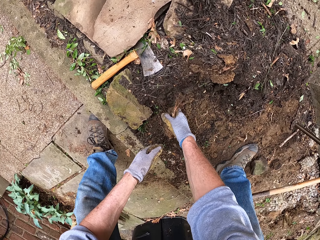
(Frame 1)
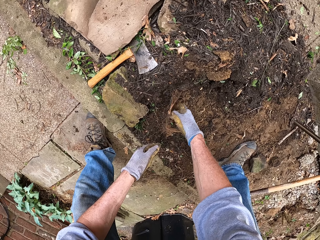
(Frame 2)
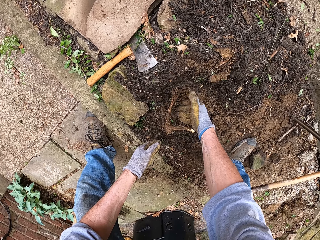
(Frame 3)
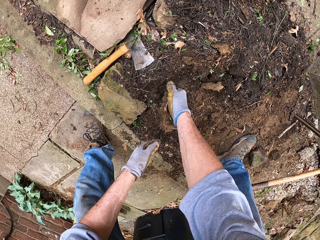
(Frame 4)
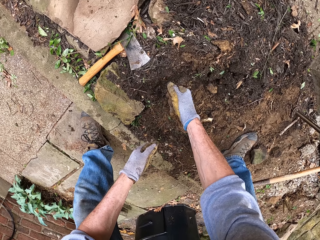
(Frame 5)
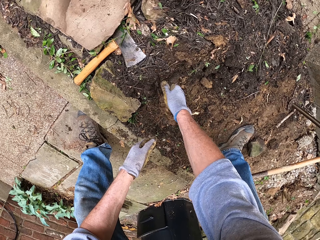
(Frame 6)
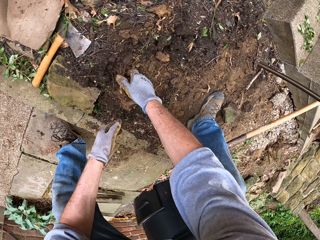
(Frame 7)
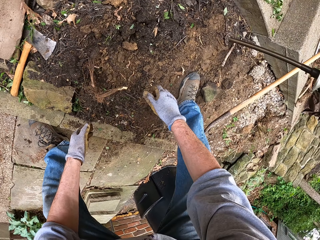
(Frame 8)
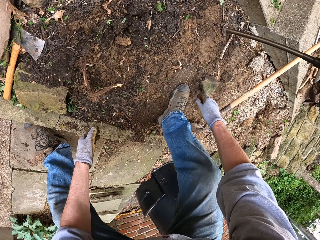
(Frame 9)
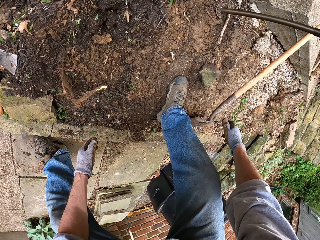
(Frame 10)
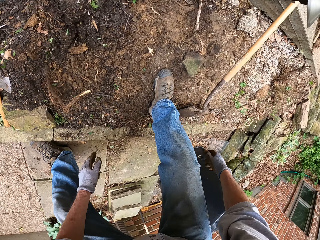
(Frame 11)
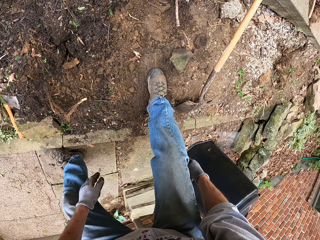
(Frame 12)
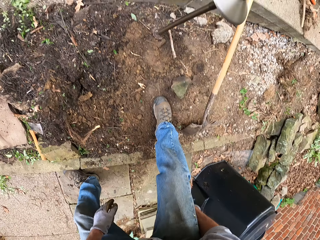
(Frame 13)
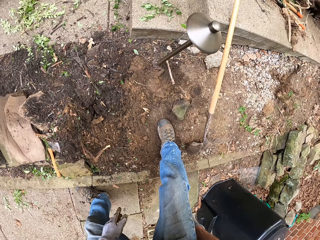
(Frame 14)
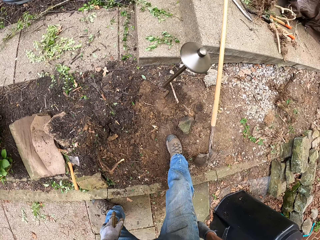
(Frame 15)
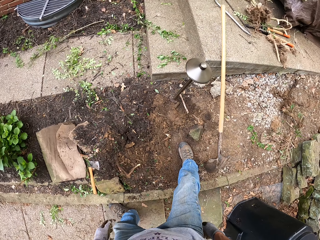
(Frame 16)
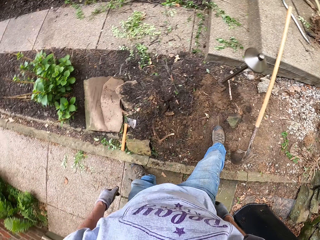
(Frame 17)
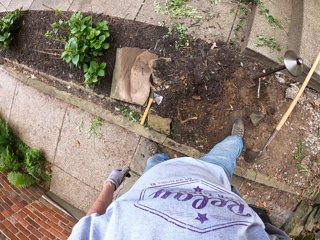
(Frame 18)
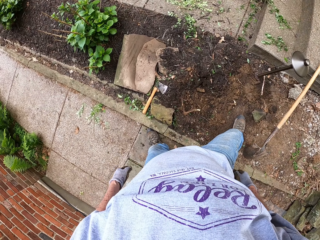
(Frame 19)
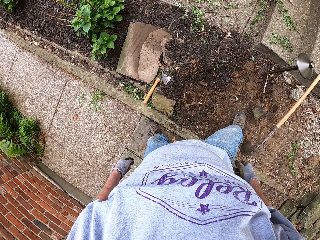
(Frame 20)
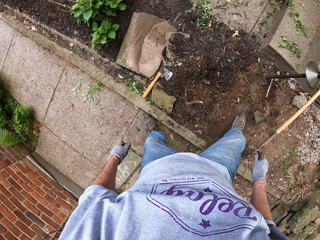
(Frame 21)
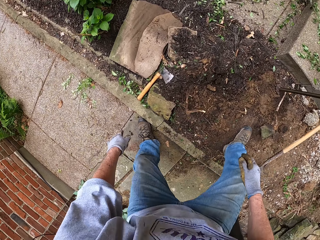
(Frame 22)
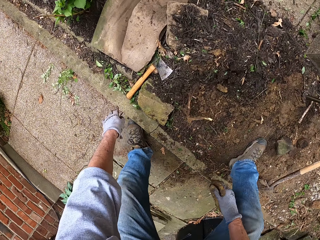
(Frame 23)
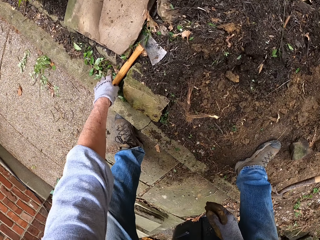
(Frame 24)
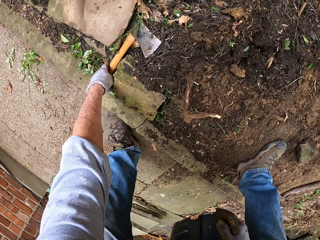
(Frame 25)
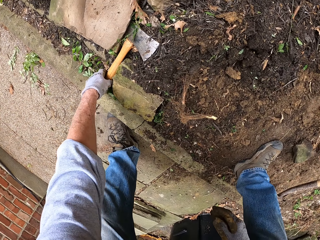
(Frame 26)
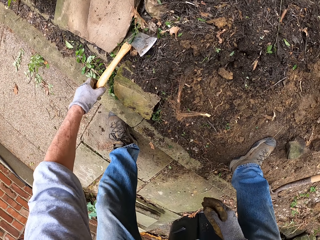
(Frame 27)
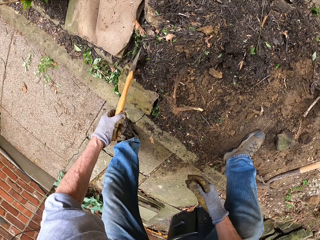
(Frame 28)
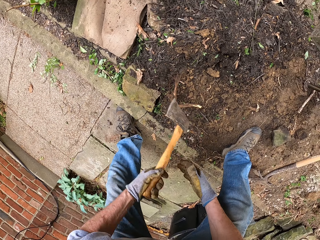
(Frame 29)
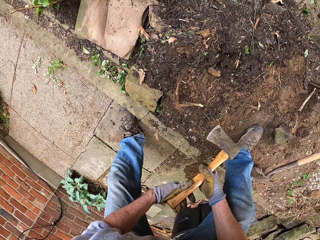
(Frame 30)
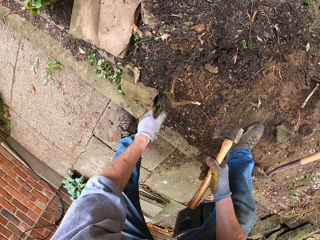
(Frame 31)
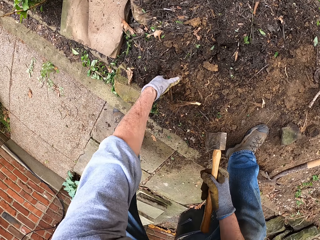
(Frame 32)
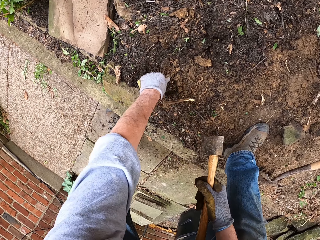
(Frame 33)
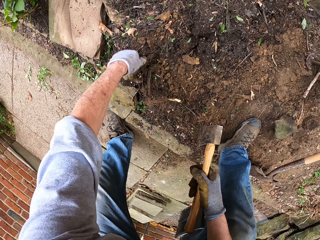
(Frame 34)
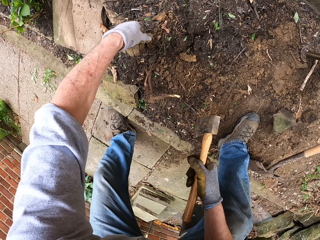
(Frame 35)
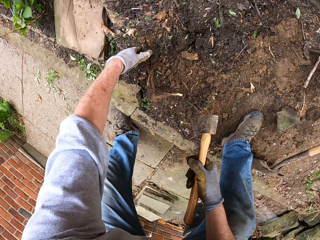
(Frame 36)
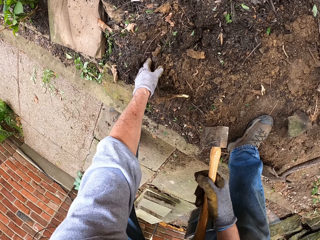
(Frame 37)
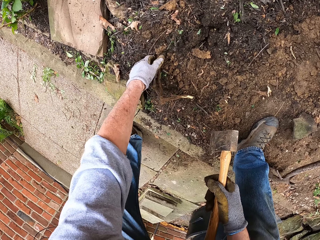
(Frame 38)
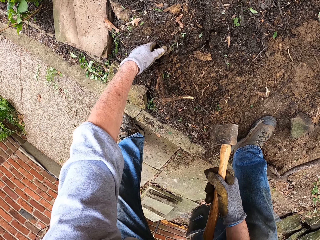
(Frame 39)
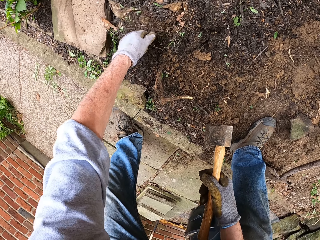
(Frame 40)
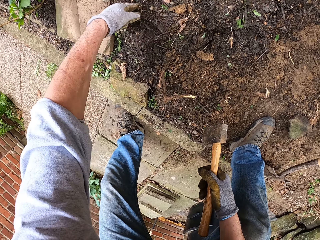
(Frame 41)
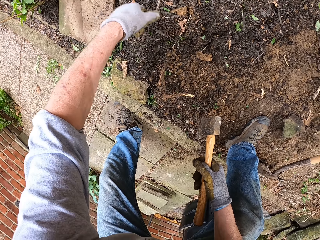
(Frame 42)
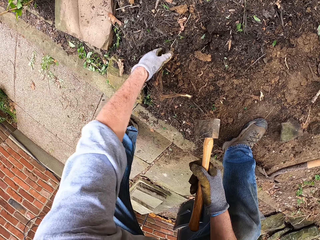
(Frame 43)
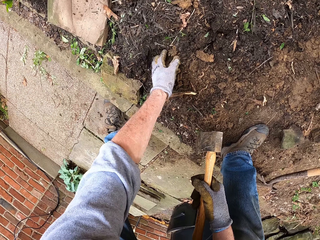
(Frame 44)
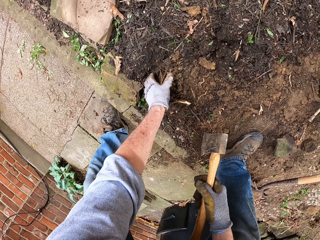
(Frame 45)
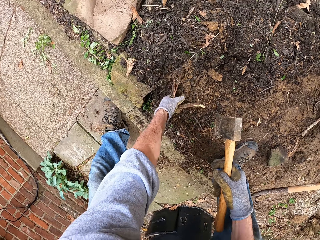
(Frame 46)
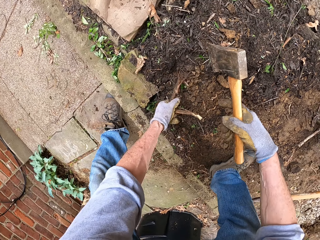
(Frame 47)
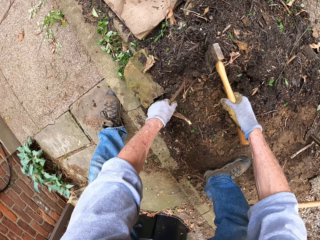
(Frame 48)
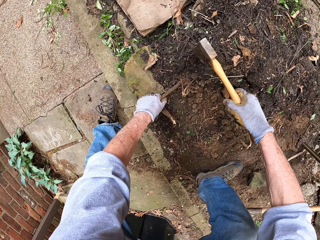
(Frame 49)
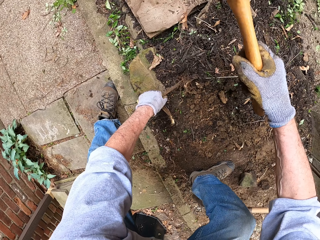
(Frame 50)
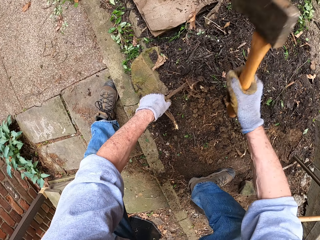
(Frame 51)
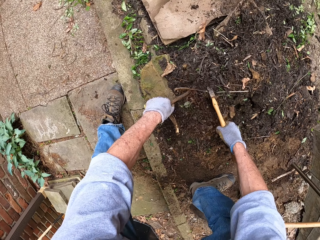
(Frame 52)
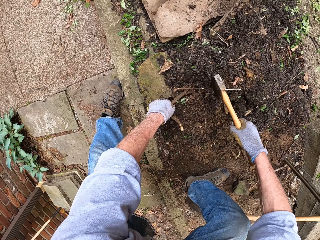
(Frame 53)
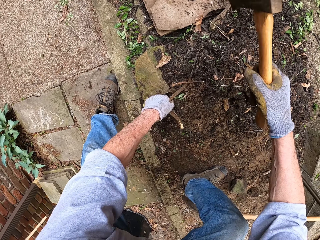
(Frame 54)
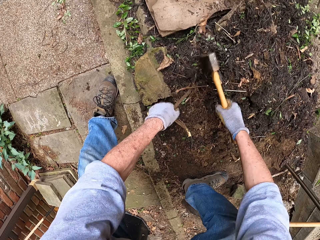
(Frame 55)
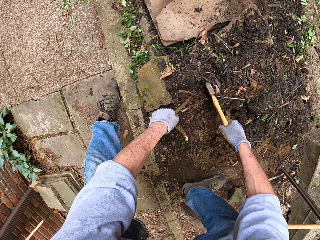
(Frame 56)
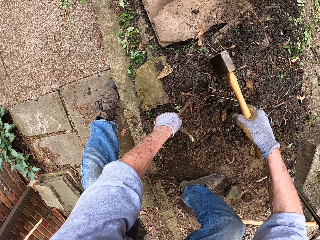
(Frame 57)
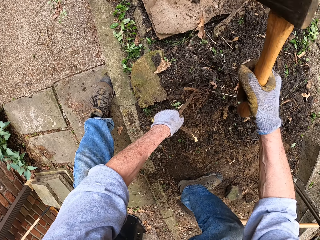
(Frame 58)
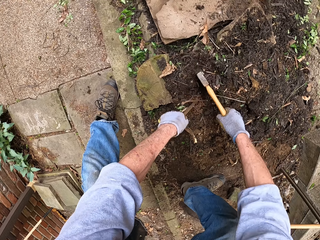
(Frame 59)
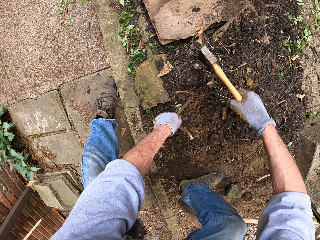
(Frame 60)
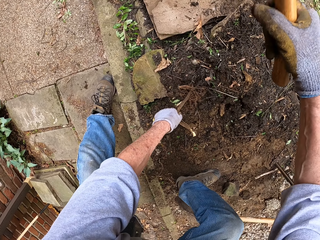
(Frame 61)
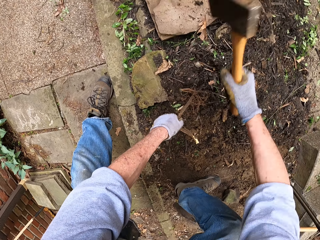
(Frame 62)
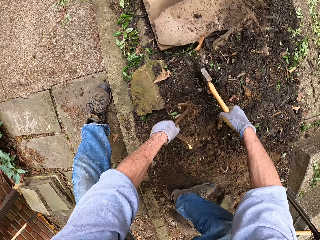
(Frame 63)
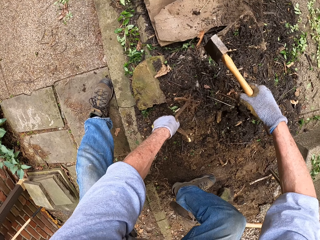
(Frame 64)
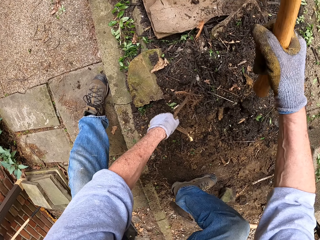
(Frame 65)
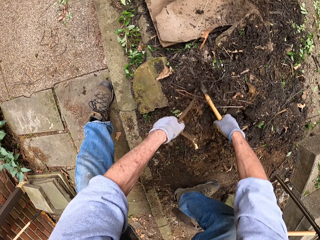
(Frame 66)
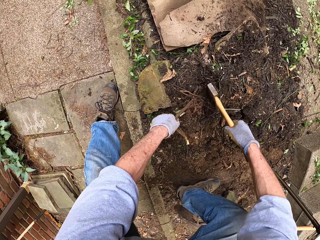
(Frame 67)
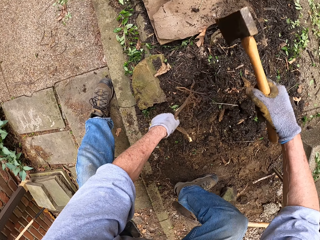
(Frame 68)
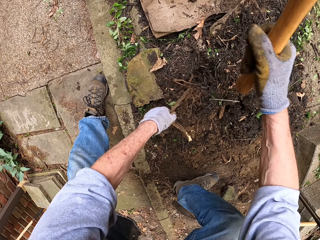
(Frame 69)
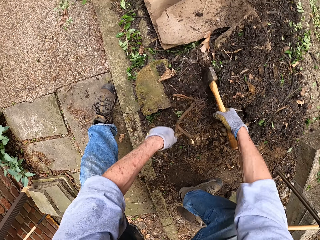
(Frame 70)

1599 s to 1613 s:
The camera wearer looks around. He picks up the axe from the ground with his left hand and passes the axe to his right hand. He pulls out a root from the ground with his left hand. He sweeps some soil away from the stump root with his left hand. He pulls out a root from the ground with his left hand. He holds the roots. He cuts the root of the stump with the axe.

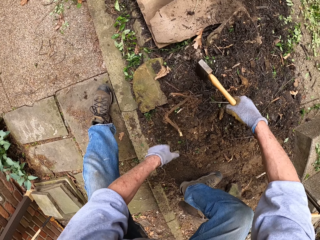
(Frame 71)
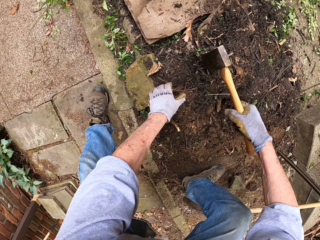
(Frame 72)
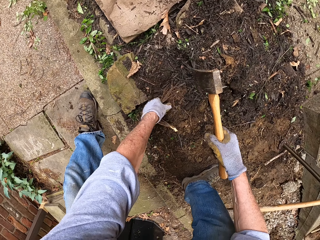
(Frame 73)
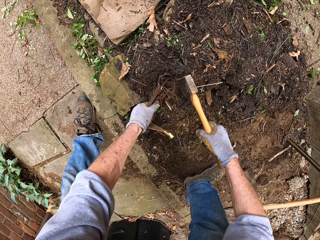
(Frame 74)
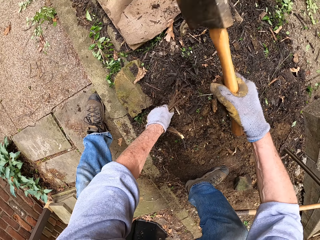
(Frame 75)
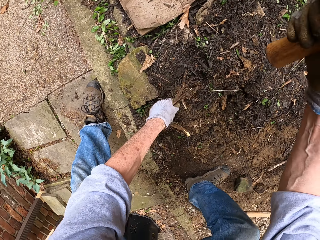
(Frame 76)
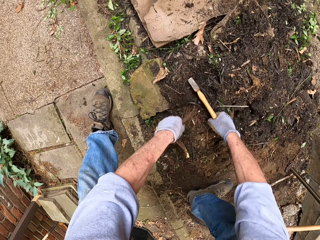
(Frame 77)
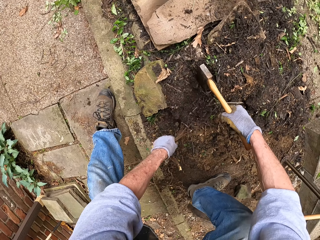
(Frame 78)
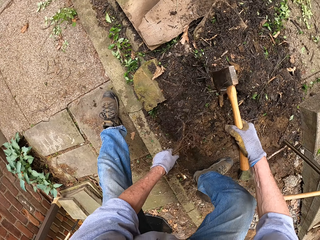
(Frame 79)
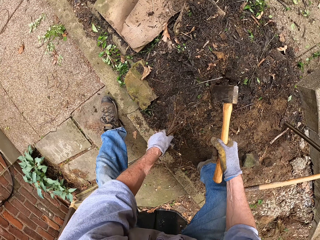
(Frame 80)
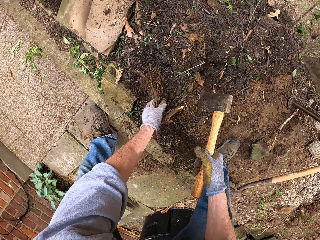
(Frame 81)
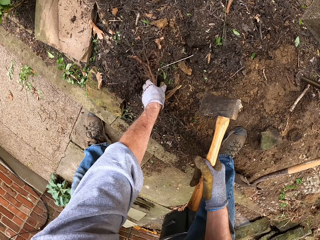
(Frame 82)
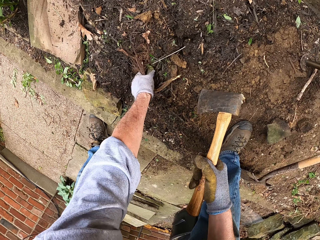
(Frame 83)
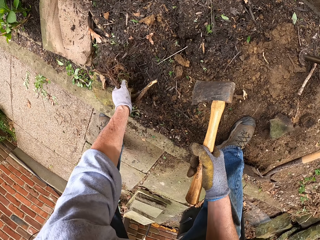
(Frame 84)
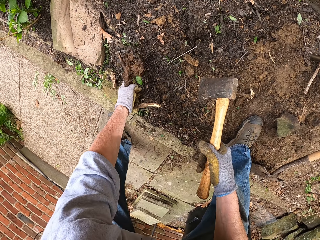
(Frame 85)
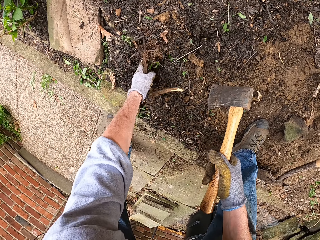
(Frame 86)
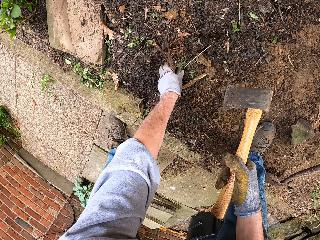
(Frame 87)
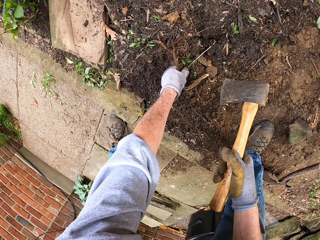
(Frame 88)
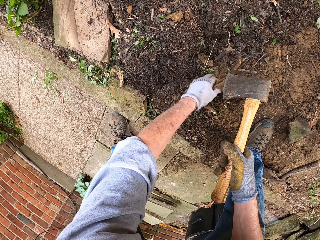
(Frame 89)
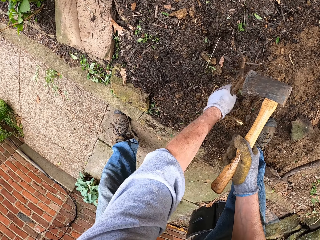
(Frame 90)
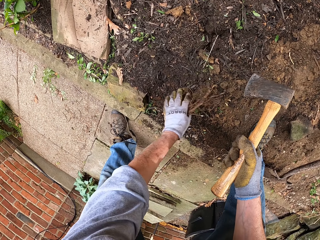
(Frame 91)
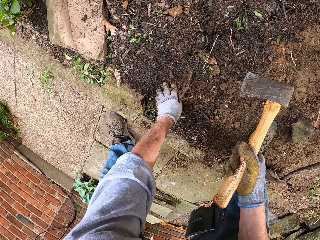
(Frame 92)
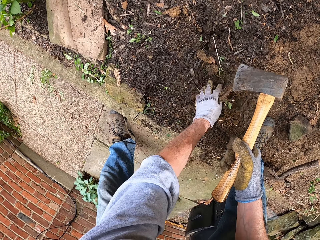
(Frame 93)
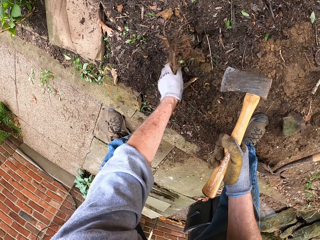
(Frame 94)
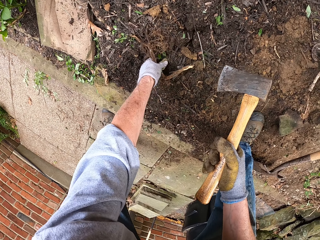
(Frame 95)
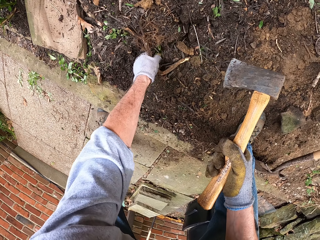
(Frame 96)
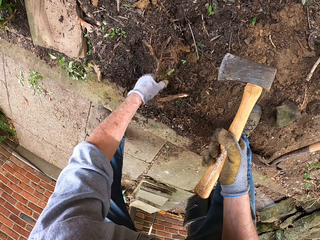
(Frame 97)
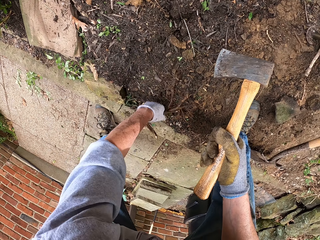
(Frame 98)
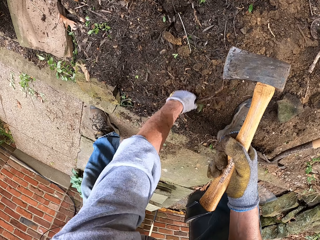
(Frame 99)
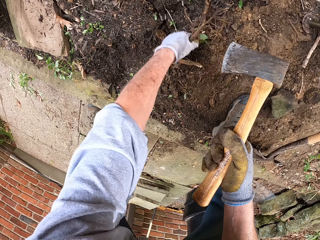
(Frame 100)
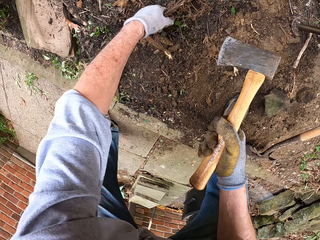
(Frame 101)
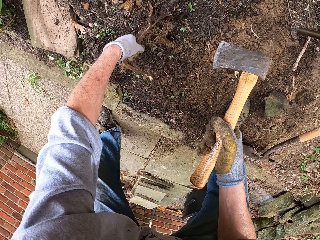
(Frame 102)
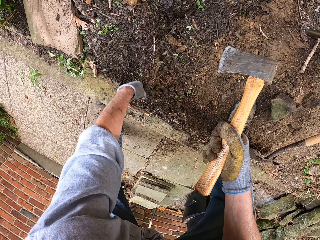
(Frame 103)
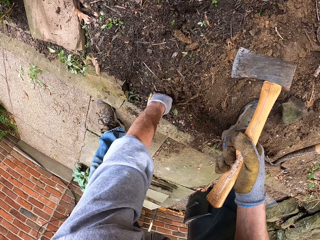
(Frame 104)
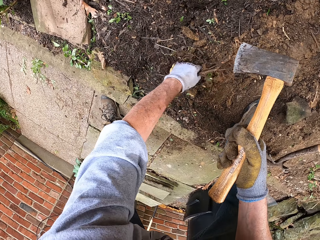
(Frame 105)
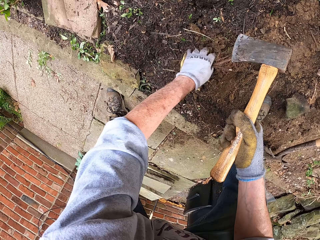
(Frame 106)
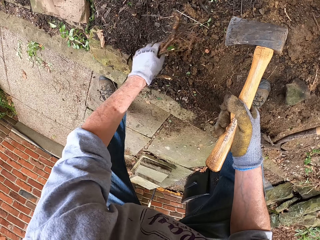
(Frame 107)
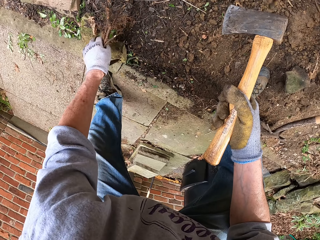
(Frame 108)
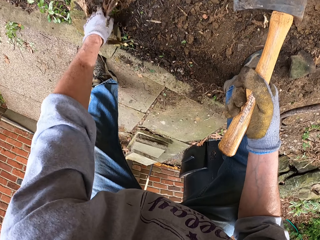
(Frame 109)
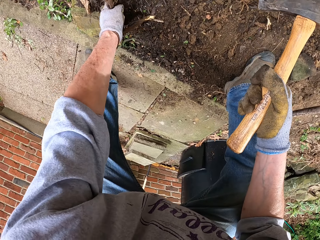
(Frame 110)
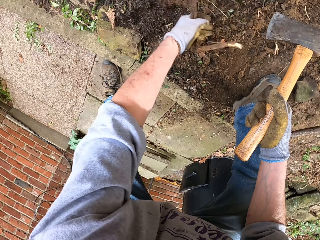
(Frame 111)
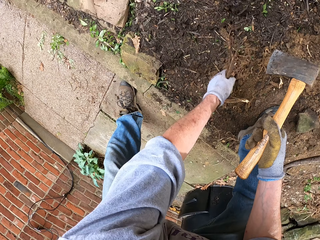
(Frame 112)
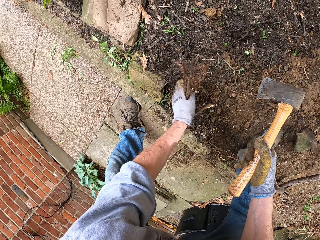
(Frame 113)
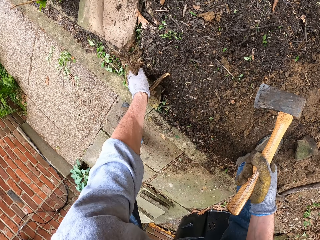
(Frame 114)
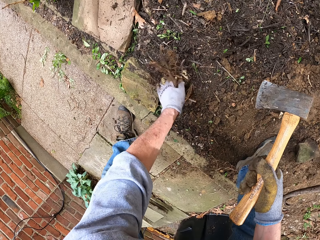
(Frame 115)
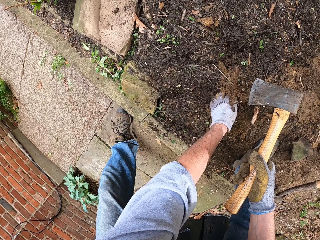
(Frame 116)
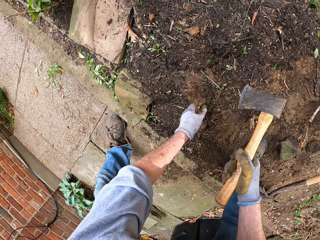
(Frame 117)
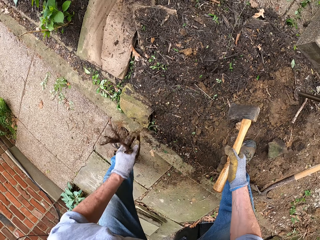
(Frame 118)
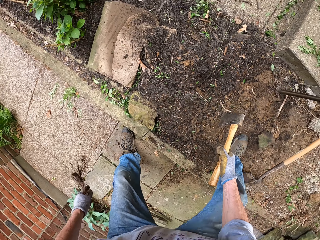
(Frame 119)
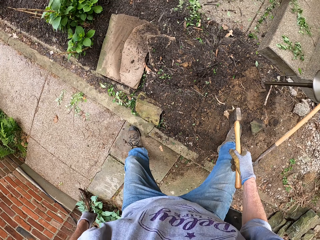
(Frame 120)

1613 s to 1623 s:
The camera wearer uproots the roots. They pick other sticks from the ground.
